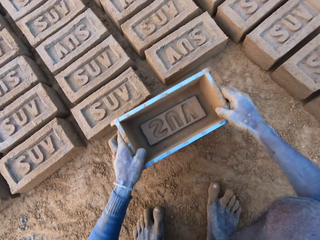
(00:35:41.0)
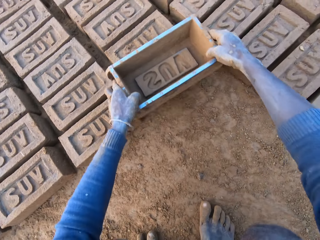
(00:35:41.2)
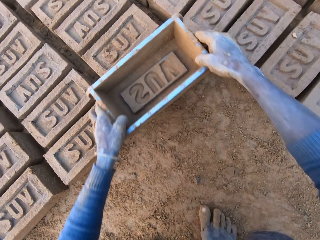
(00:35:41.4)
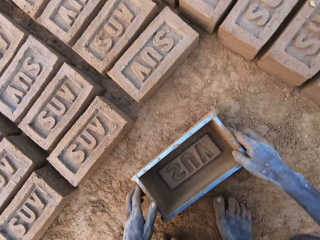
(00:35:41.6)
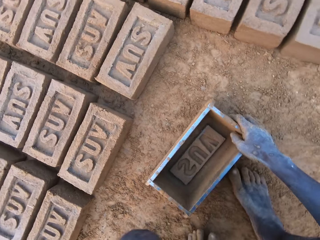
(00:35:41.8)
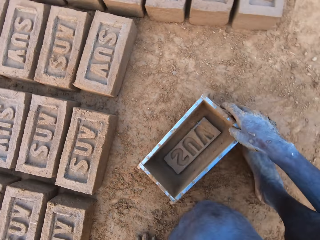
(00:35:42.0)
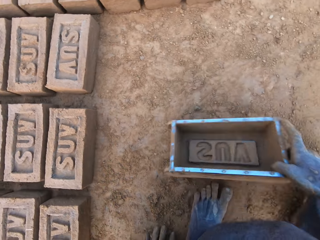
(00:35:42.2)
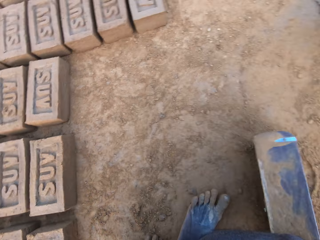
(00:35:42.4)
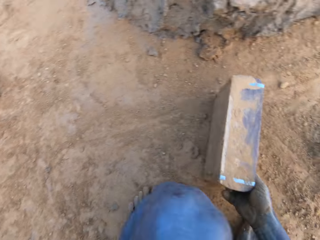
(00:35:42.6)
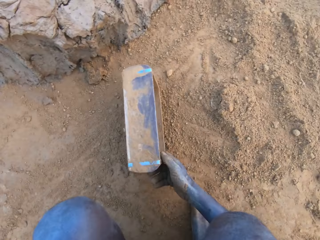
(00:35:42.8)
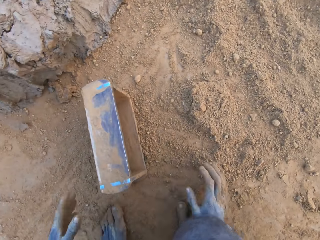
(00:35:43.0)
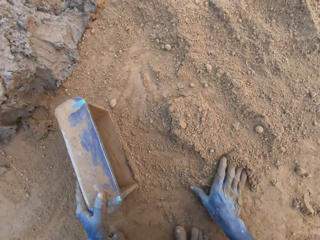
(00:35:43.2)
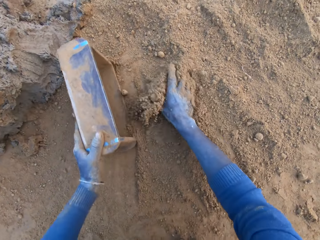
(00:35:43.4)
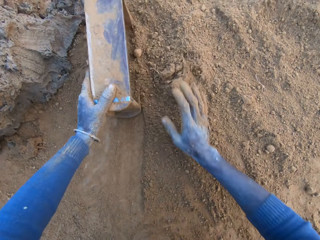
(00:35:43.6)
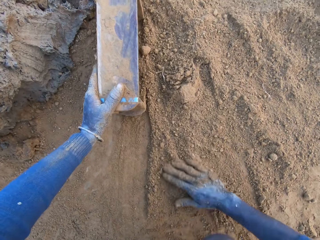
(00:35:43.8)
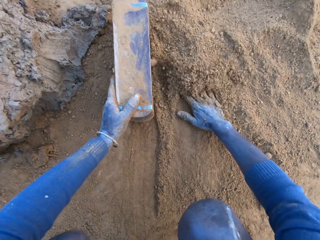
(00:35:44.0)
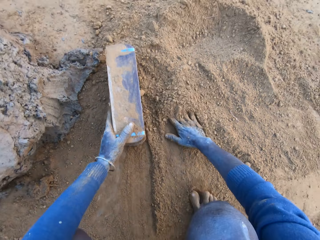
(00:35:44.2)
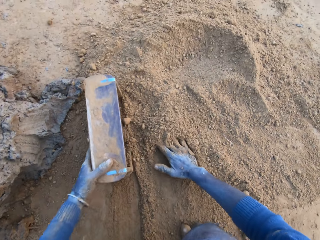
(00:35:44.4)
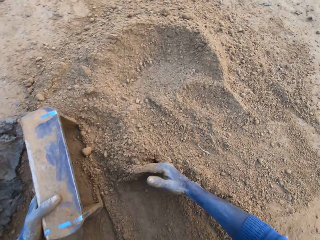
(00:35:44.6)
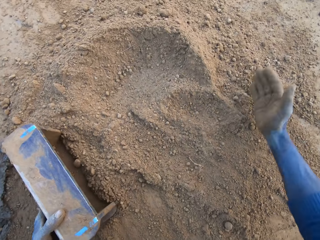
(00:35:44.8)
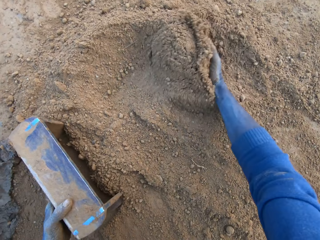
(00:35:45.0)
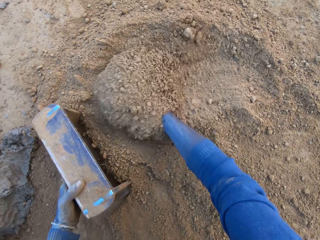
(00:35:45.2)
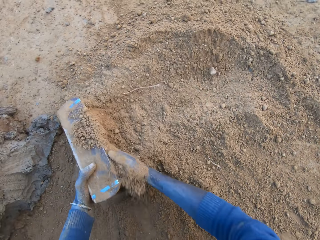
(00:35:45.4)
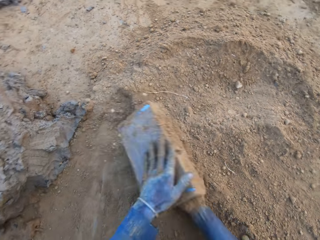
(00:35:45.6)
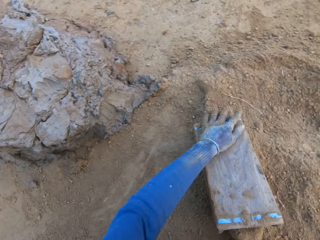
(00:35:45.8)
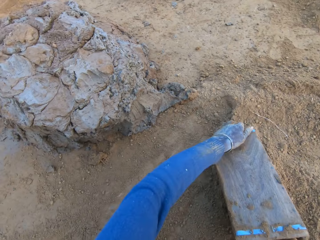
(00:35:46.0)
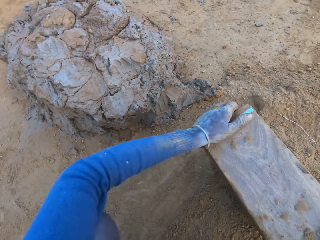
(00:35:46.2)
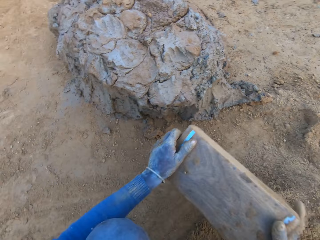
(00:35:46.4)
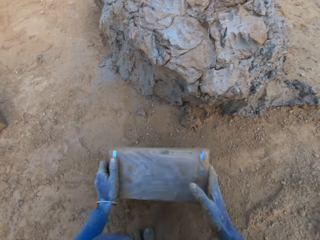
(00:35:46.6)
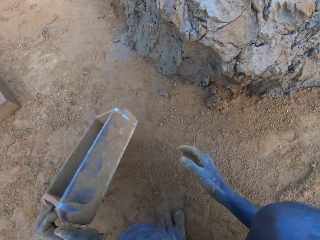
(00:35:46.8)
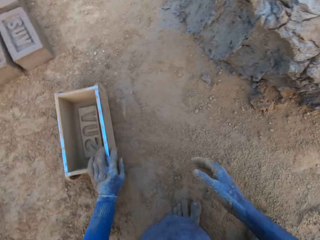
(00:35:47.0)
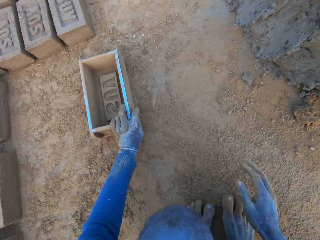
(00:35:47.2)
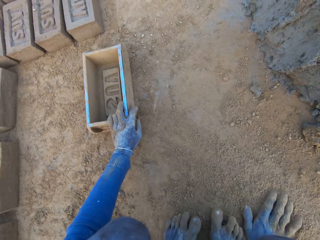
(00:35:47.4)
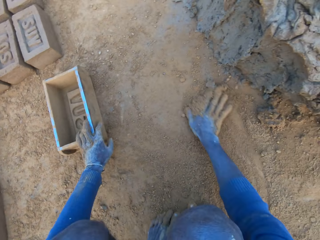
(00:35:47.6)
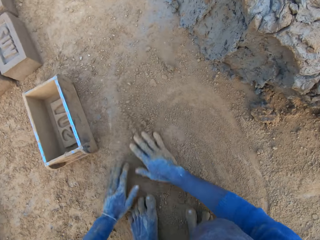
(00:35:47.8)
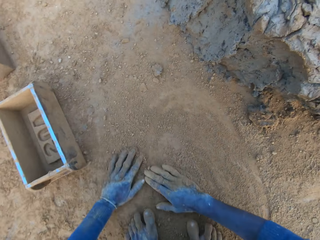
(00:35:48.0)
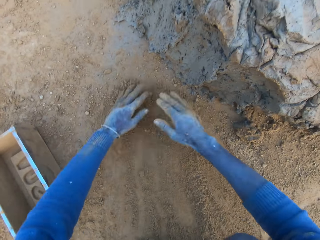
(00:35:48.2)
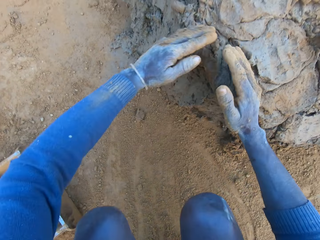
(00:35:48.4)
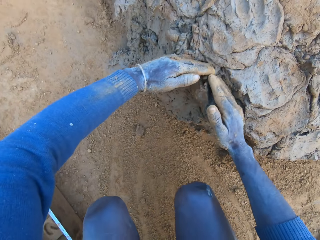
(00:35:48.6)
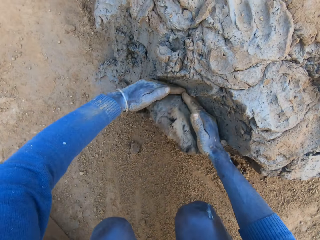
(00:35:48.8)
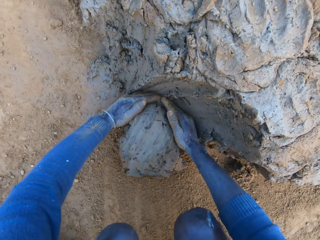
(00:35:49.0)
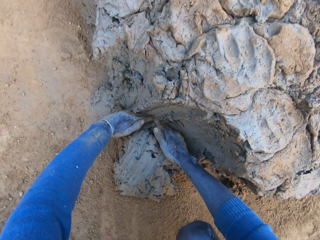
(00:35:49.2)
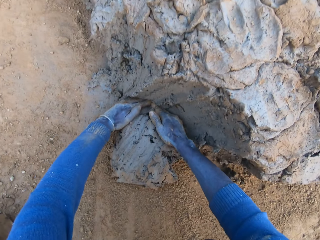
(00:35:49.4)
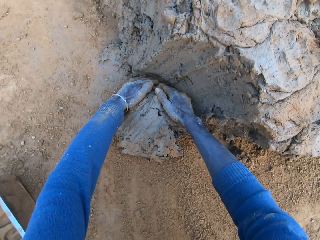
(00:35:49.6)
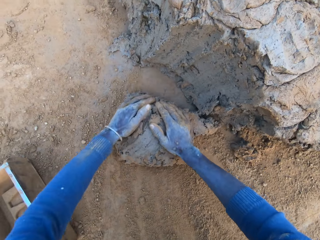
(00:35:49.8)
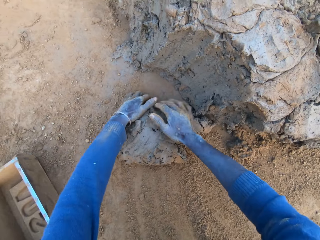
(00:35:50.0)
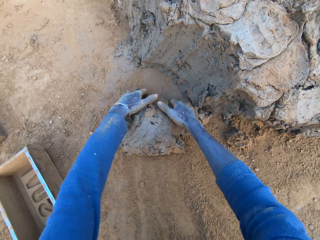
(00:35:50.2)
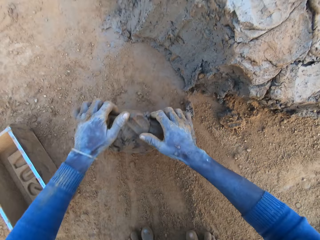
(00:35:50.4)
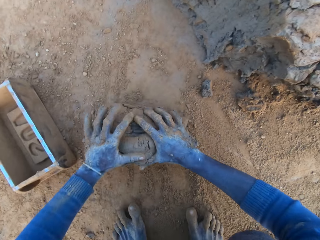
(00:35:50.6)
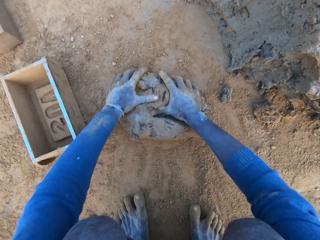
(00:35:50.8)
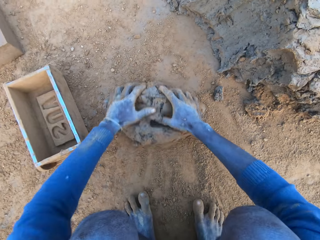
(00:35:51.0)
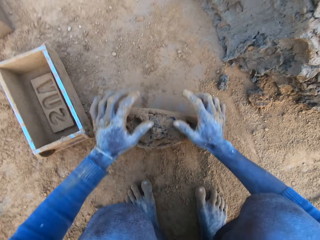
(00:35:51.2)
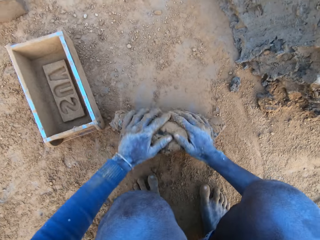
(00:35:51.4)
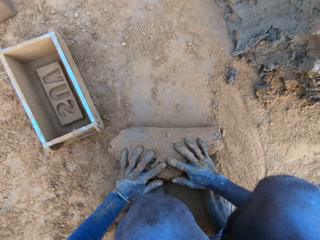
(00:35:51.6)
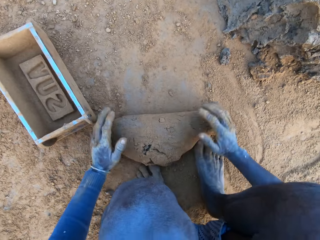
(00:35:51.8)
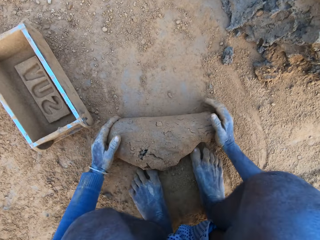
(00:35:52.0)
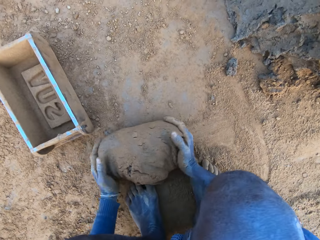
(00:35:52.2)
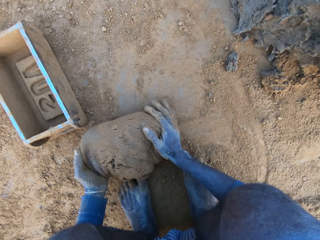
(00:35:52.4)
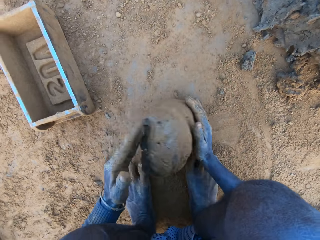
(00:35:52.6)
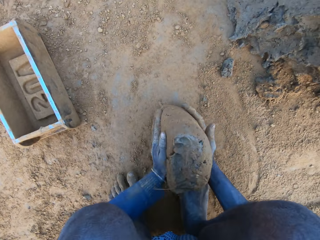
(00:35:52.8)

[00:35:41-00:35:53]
The camera wearer touches the brick with the mould. He packs sand into the clay mould with his left hand. He packs sand into the clay mould with his right hand. He drops the clay mould on the ground. He rubs his hands on sand. He packs clay from the clay mud with his hands. He presses the clay in his hands.

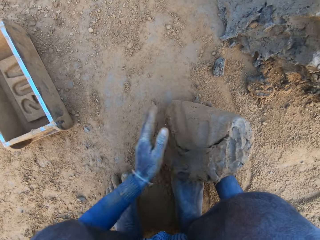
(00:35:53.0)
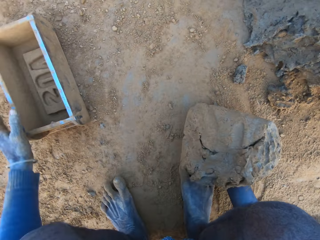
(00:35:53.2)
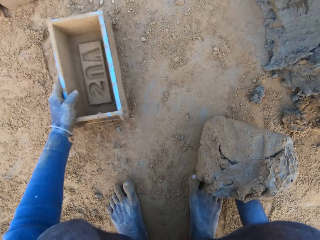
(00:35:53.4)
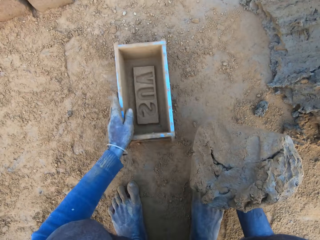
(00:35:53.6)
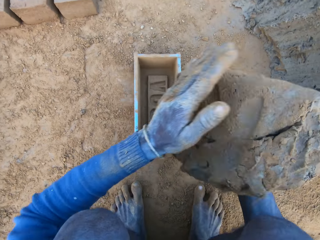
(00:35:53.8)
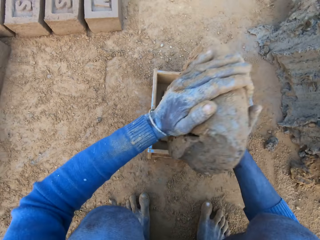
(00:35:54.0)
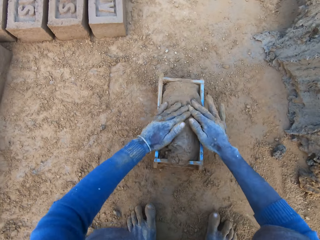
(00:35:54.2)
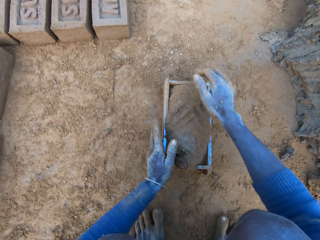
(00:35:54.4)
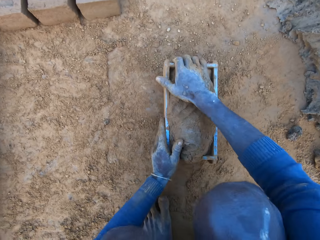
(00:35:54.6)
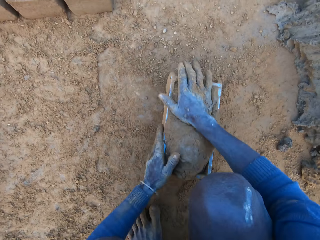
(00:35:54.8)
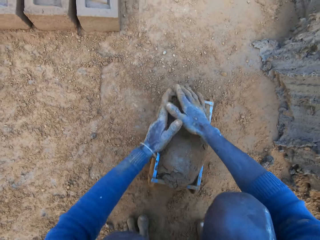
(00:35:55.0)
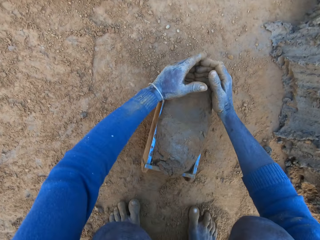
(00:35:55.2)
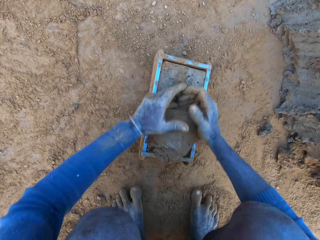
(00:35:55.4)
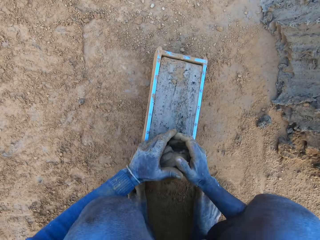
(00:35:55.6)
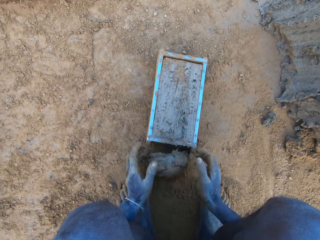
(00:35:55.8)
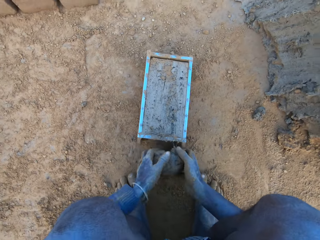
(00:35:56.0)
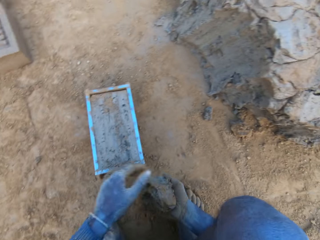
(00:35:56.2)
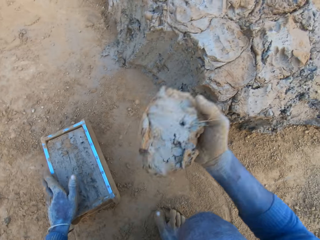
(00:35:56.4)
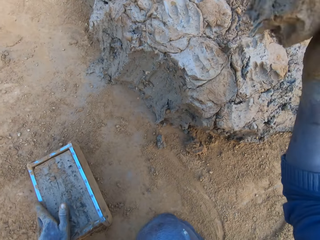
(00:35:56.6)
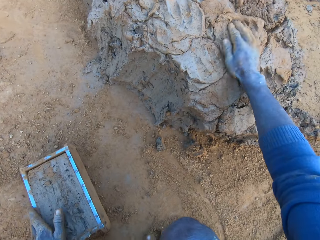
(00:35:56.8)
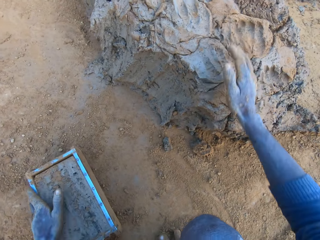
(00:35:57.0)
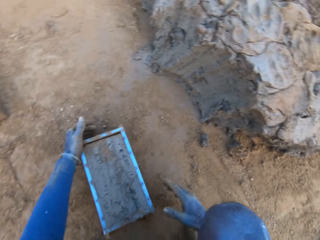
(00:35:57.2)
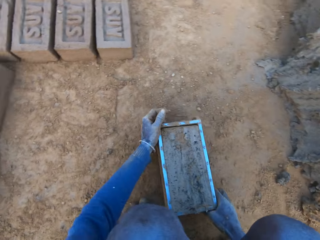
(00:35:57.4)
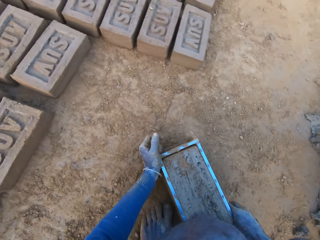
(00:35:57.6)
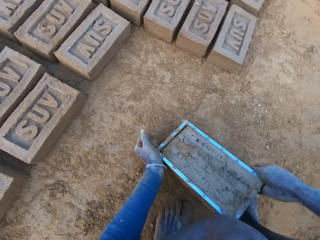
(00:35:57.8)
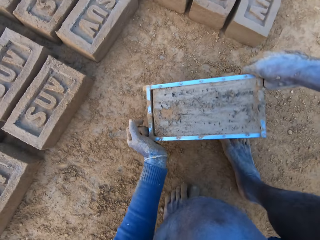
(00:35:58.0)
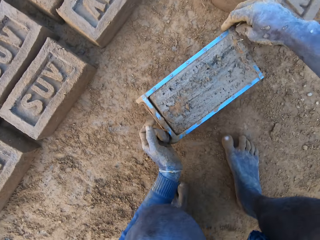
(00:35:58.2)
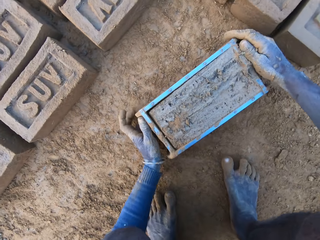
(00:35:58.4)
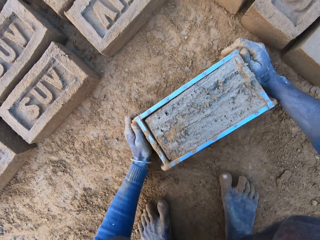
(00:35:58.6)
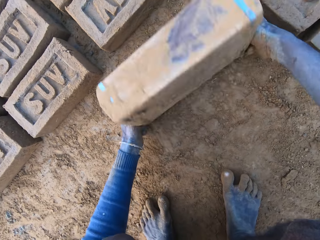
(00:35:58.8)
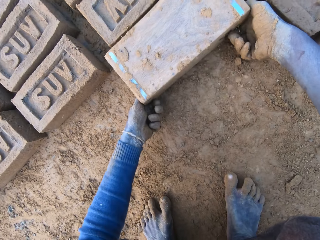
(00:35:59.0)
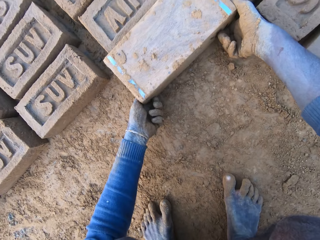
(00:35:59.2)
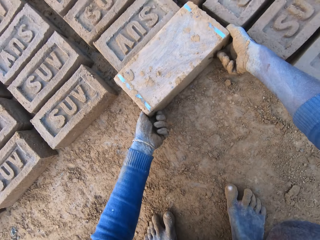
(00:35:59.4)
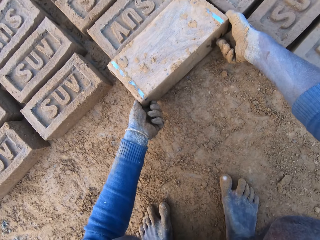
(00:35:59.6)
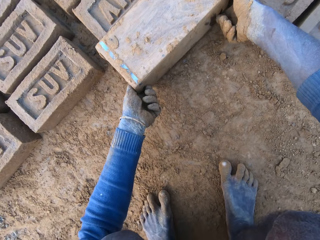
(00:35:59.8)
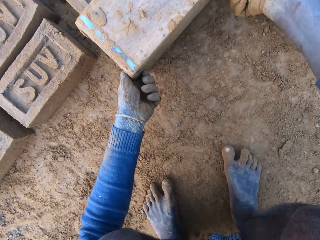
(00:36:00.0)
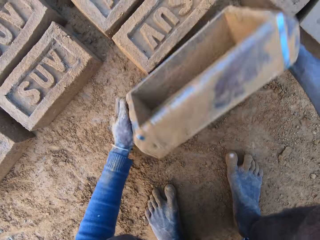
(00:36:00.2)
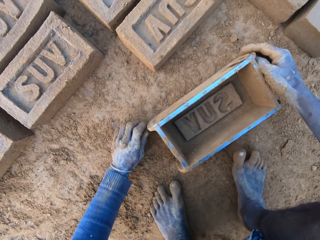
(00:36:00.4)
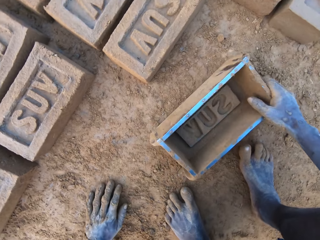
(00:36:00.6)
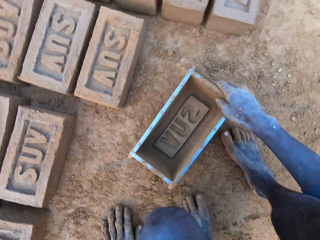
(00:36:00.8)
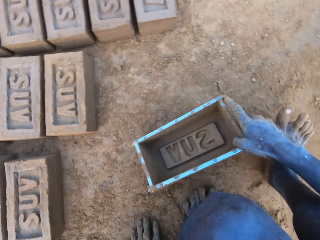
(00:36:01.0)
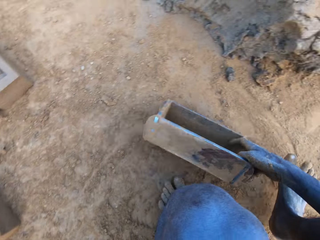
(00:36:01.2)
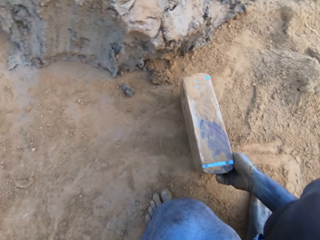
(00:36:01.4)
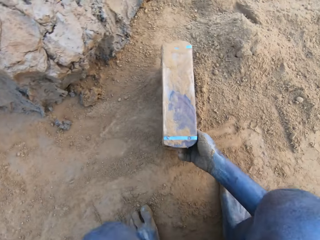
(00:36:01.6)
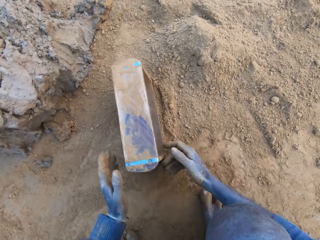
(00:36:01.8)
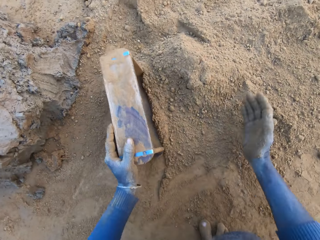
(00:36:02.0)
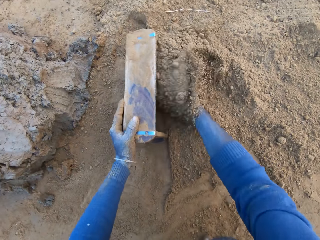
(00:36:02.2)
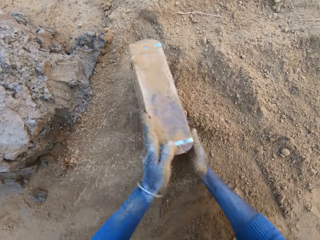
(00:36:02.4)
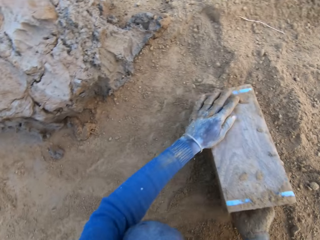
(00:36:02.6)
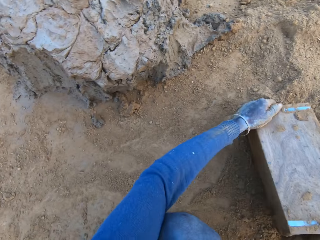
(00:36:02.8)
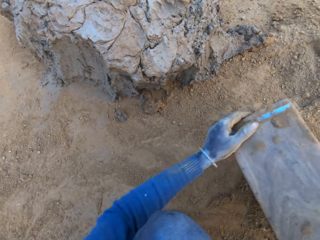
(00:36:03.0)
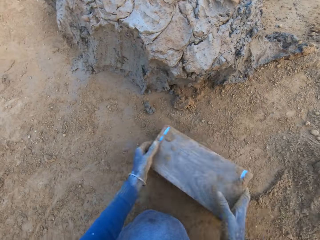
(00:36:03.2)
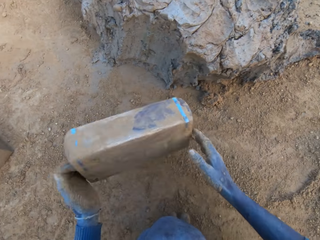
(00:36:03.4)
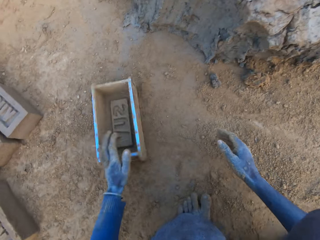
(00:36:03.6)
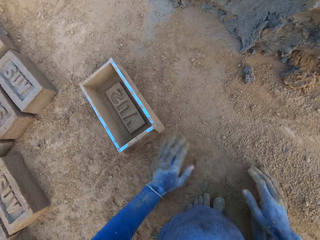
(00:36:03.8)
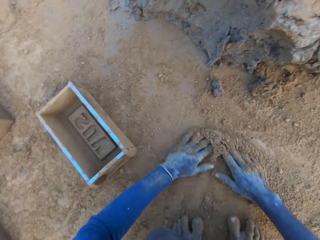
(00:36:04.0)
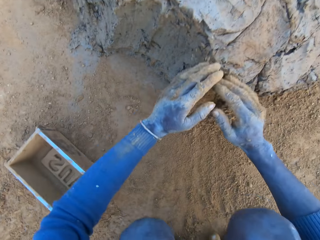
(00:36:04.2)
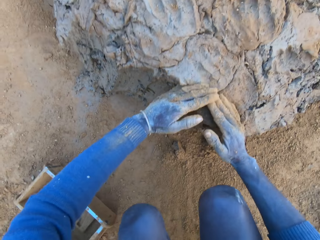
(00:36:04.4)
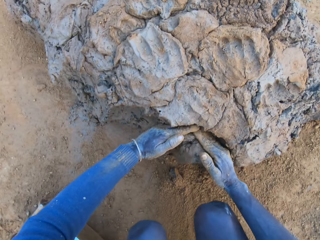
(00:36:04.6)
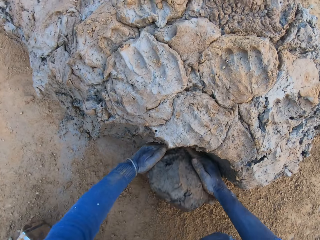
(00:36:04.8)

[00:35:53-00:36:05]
The camera wearer adjusts the mould with his left hand. He puts the clay into the clay mould. He scrapes clay from the mould with his hands. He cuts off the mud. He throws the clay on the clay mud. He drops the mud aside. He moves the clay mould on the ground with his hands. He turns the clay mould on the ground. He puts the brick aside. He packs sand into the clay mould with his right hand. He pours sand out of the clay mould. He drops the clay mould on the ground. He packs clay from the clay mud with his hands.
